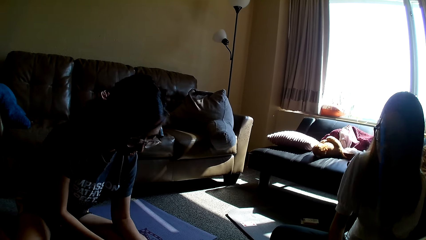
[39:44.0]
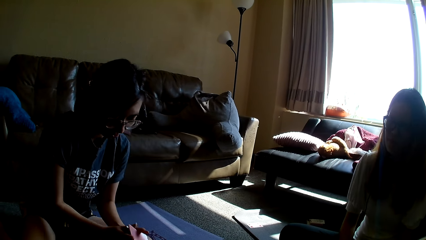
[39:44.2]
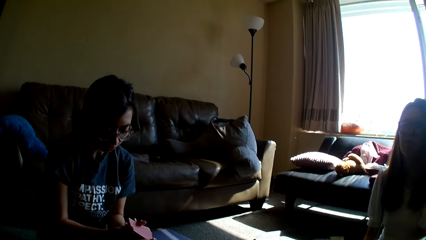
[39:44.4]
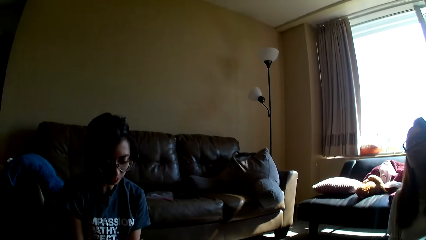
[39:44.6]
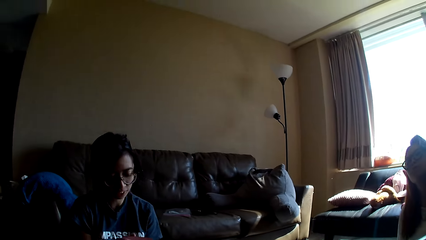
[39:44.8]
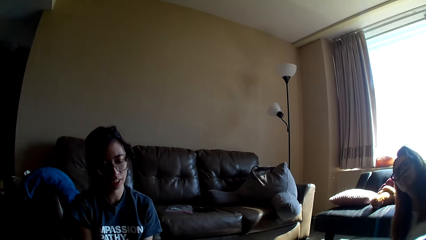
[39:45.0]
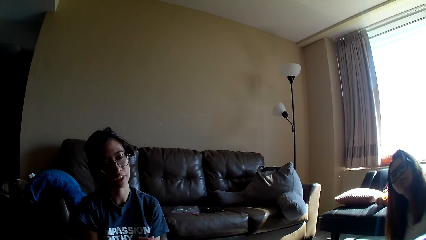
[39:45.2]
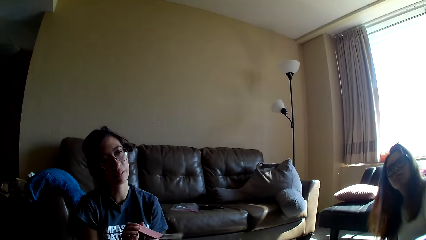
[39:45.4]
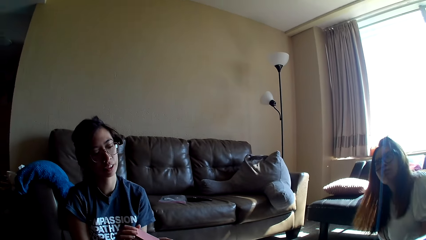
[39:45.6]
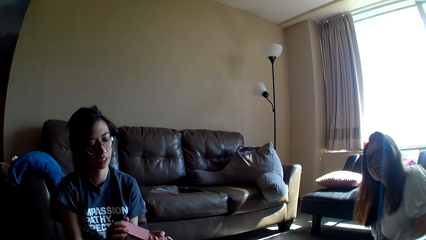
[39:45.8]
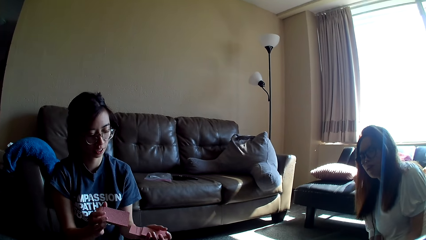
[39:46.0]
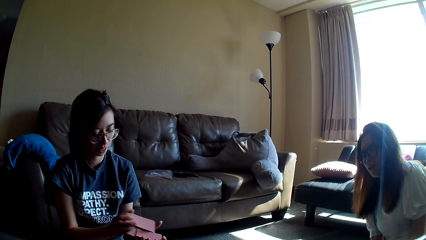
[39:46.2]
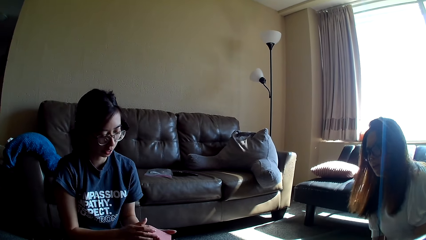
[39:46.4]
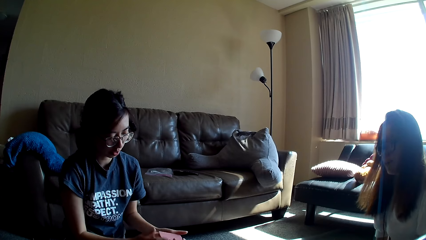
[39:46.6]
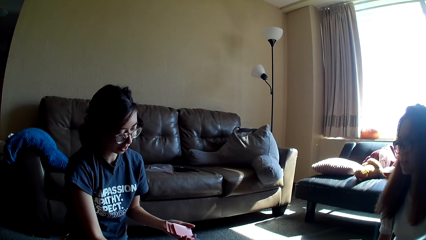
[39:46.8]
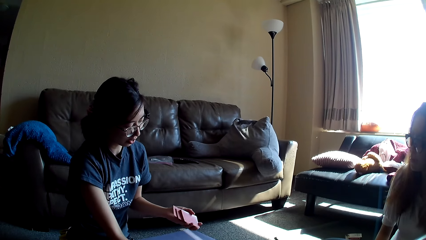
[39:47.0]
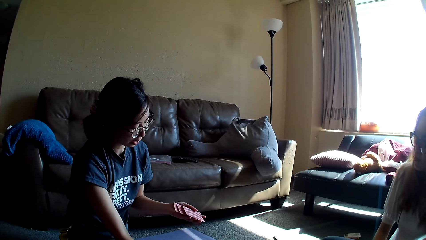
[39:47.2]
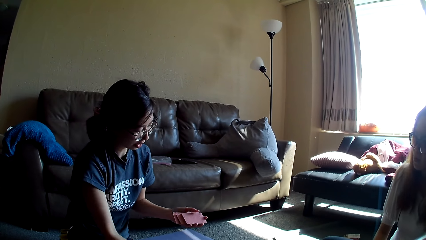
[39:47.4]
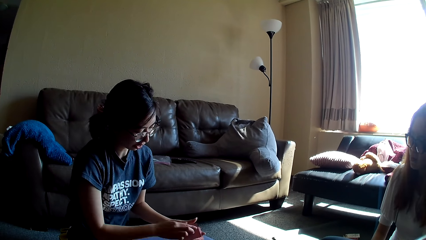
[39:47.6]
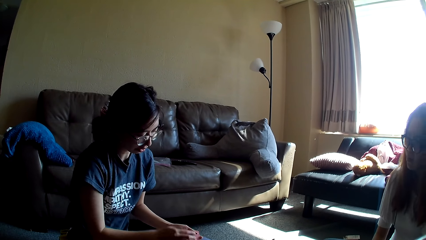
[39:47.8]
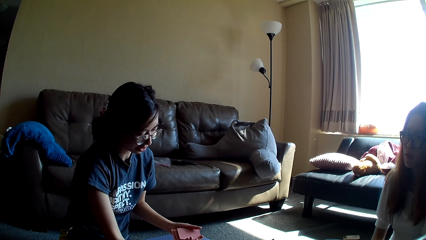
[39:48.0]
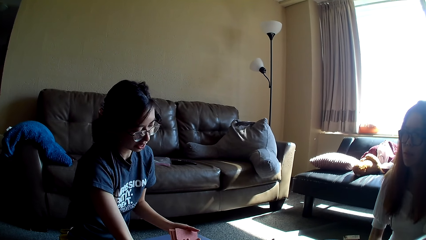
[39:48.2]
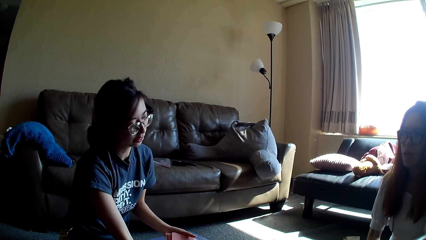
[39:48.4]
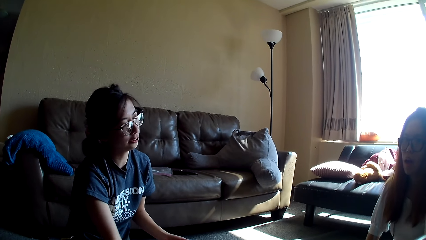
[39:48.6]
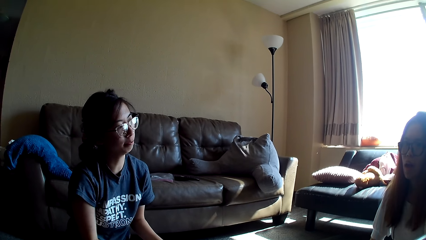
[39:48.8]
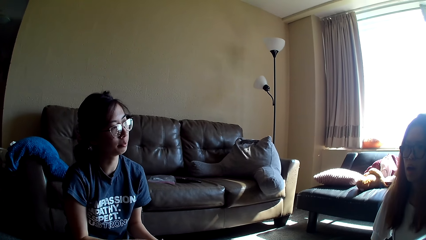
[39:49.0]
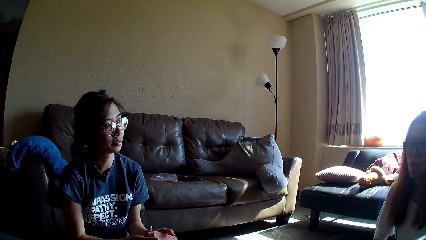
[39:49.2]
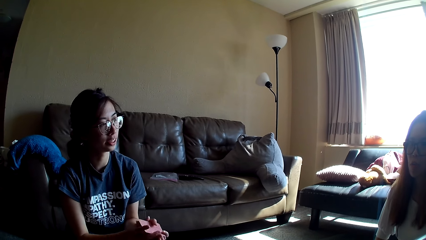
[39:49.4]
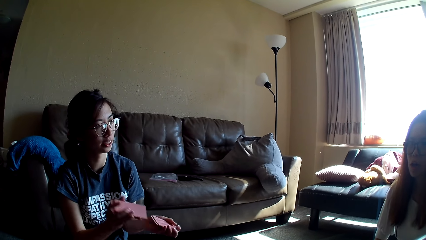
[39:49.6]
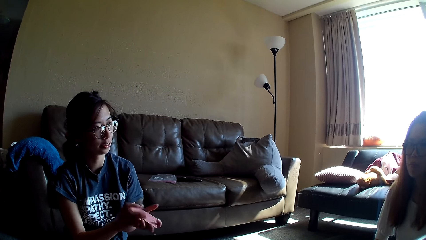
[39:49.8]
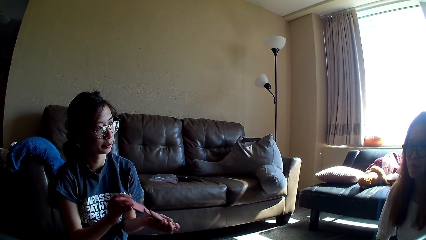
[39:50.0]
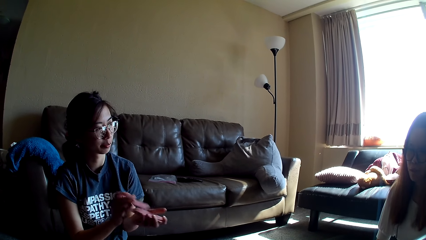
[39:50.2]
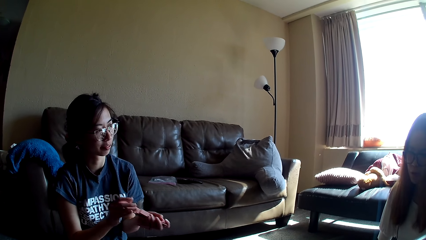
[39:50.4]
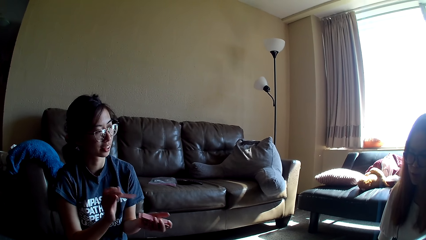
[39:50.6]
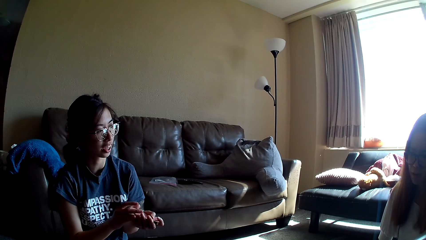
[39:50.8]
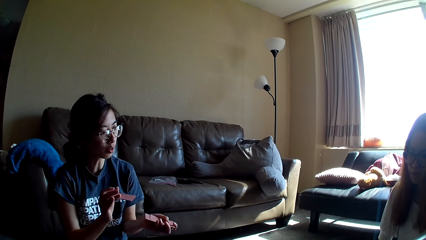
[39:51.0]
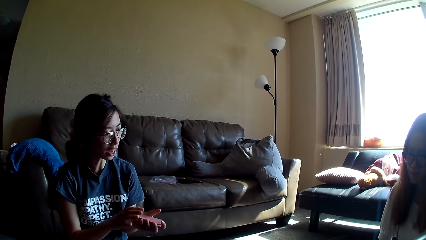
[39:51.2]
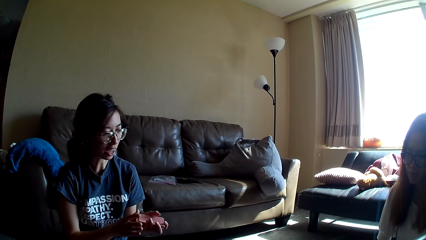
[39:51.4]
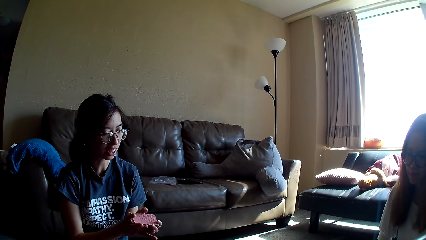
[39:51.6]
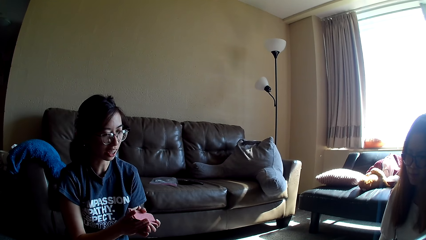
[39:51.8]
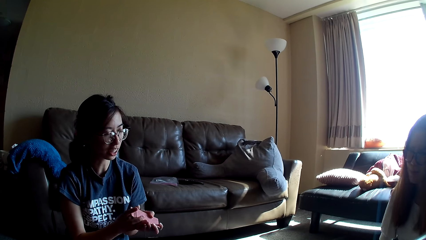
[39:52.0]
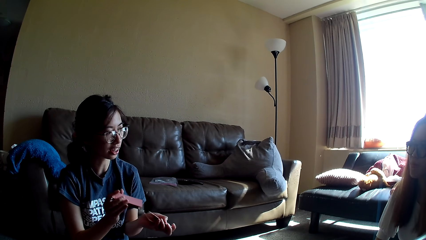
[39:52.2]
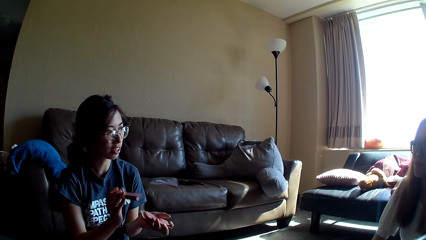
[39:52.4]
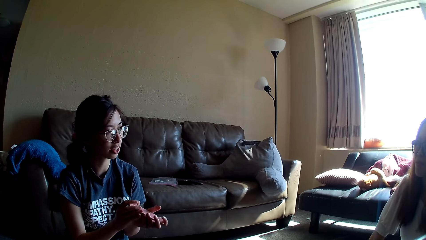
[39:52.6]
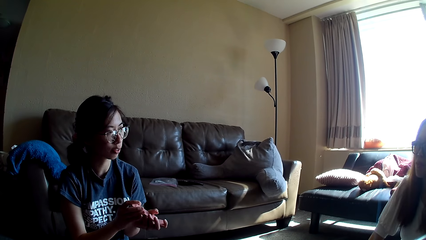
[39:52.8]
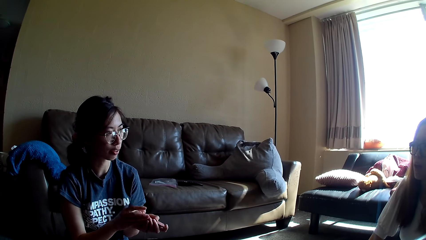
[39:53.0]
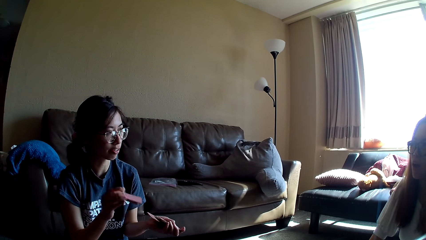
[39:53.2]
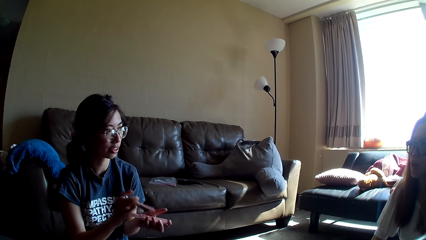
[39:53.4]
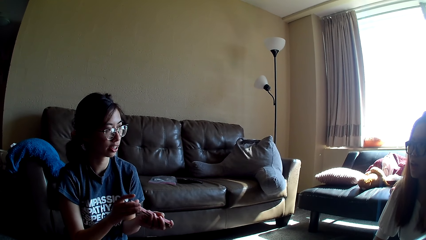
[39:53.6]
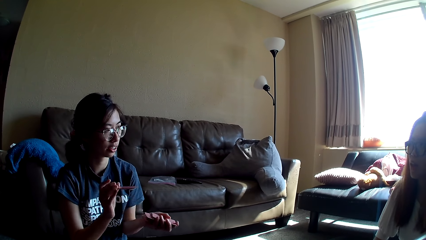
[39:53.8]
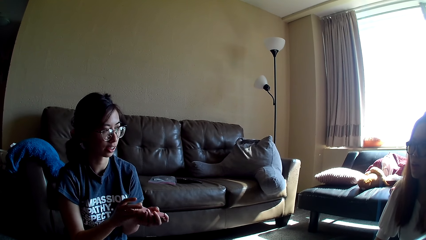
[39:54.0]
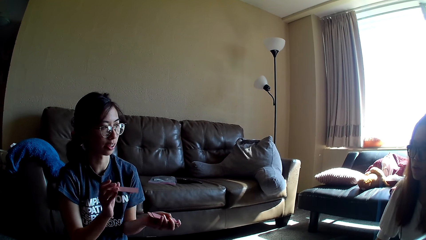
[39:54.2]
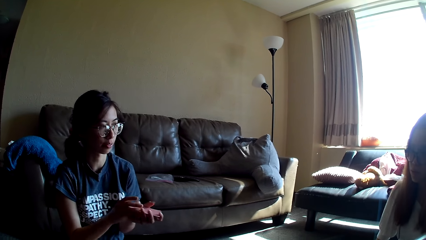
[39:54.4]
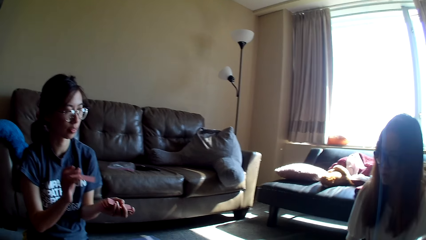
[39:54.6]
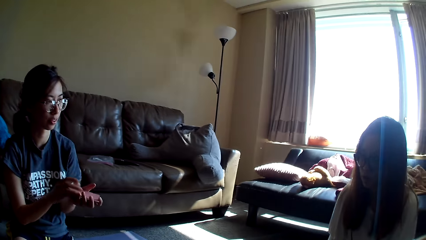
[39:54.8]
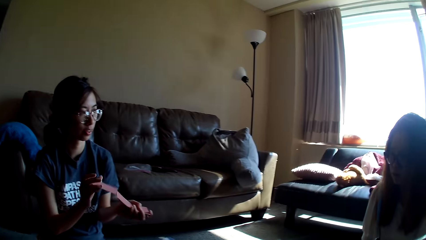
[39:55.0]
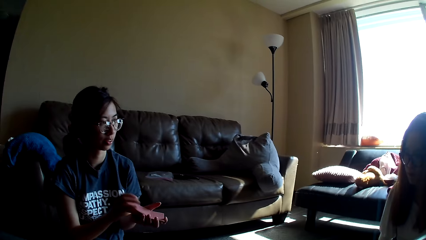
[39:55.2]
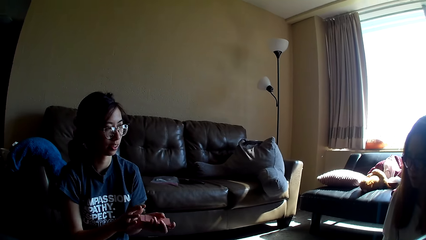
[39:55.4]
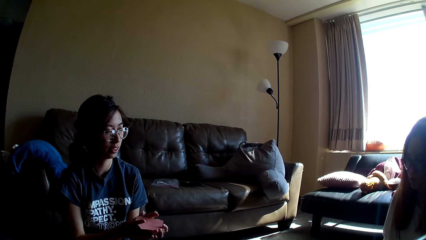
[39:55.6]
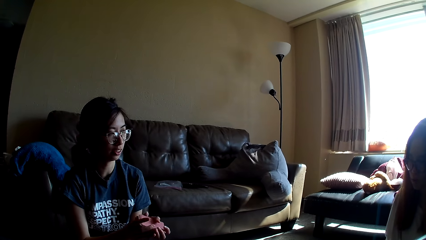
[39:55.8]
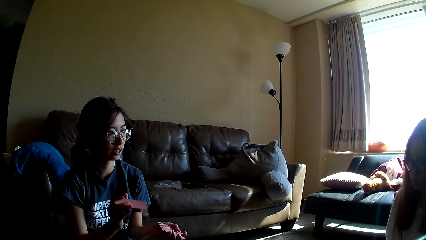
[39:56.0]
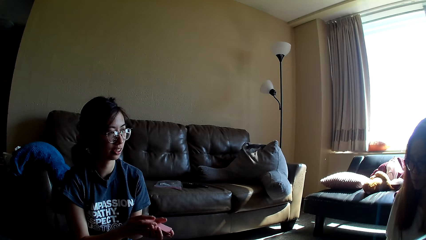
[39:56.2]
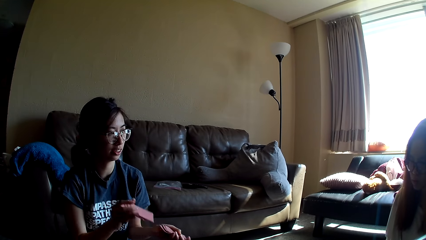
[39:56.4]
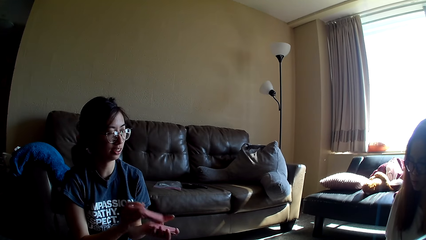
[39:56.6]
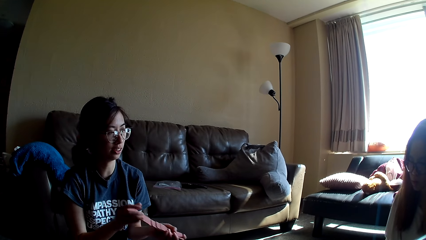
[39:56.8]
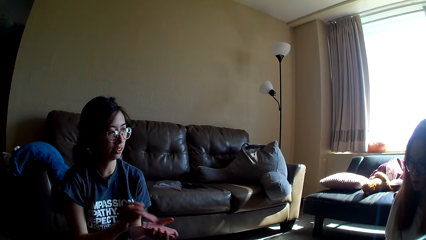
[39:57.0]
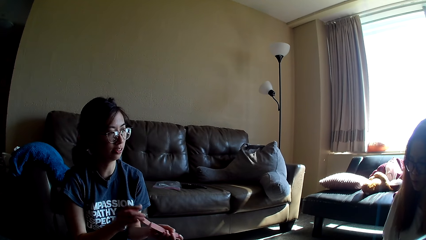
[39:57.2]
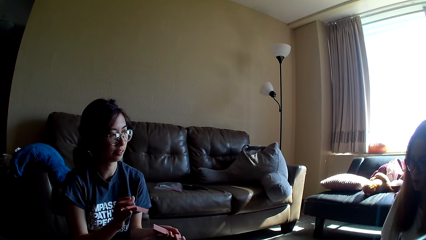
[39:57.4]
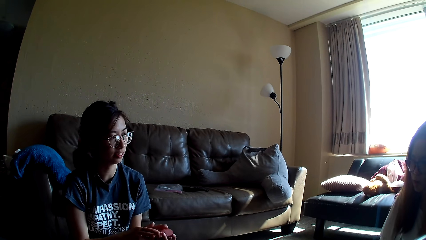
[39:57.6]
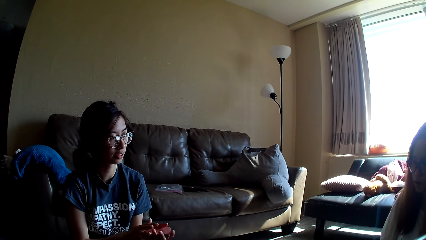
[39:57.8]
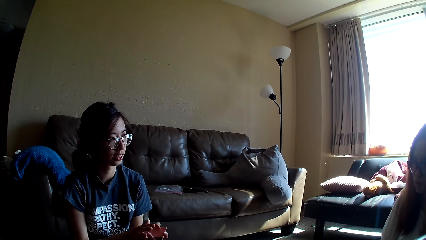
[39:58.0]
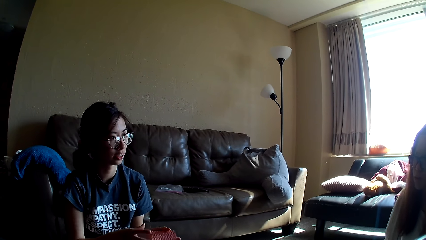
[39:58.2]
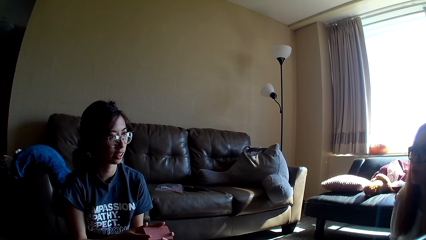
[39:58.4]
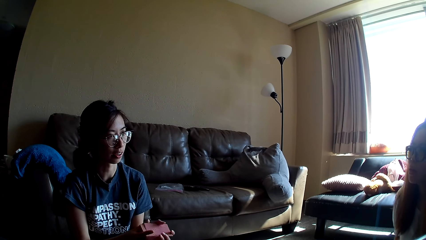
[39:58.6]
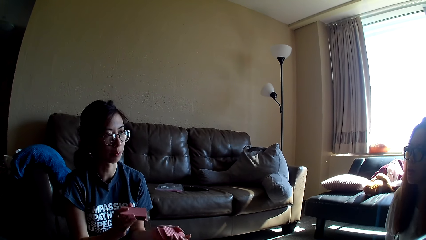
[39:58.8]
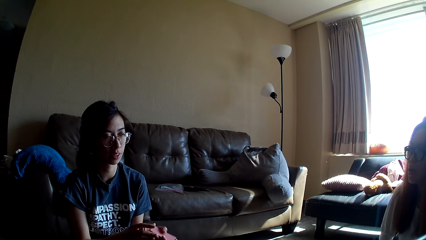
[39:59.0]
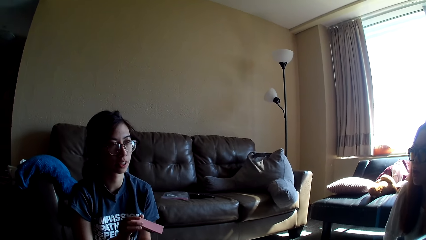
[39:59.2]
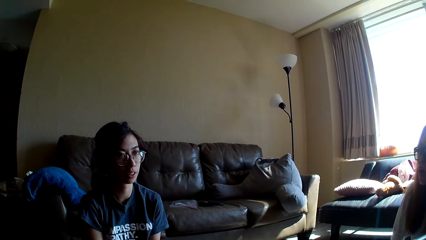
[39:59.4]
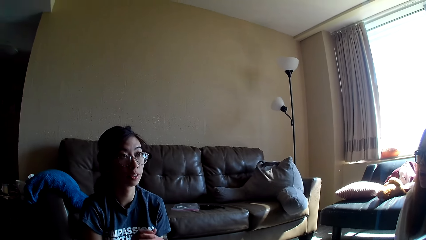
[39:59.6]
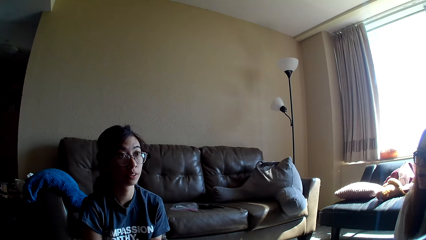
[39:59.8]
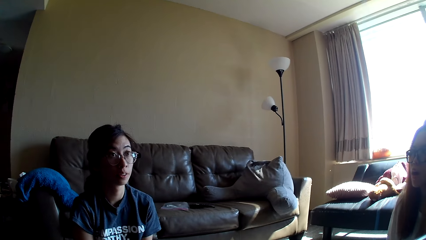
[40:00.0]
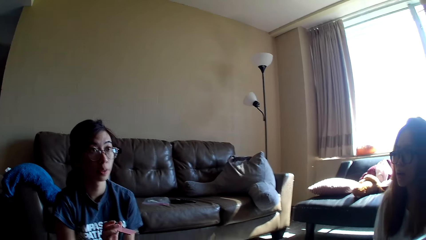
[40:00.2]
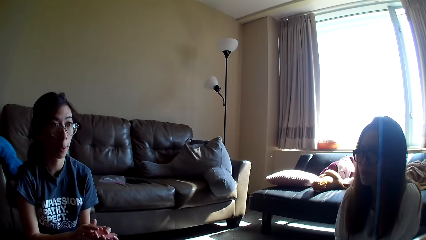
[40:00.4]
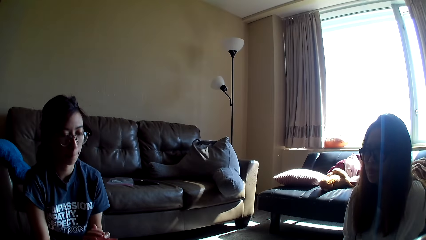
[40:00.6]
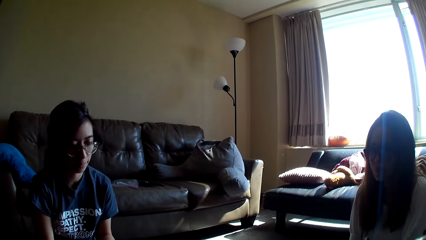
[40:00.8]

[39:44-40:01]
A lady moves a hand and moves back. Another lady moves back. The first lady moves aside. The other lady mixes cards, moves a hand towards the floor, holds the cards, drops the card game and mixes the card game. The lady mixes the card game again. The camera wearer looks around. The lady mixes the card game again.
